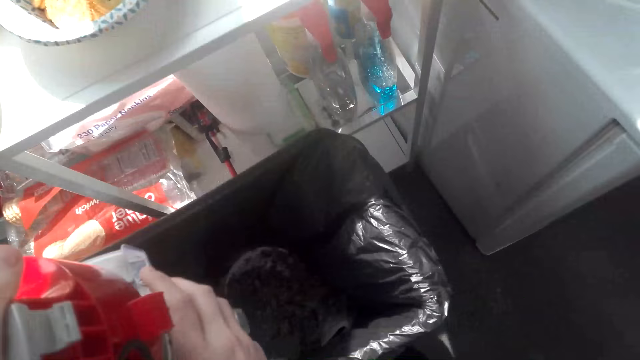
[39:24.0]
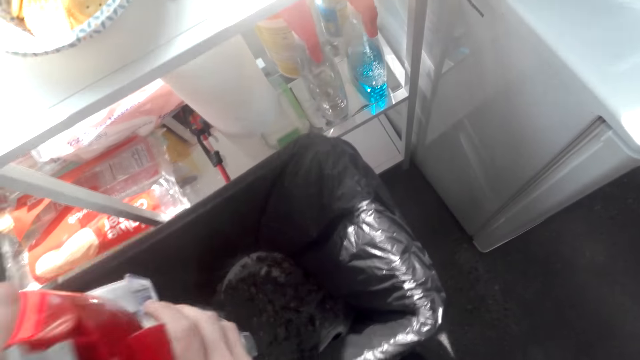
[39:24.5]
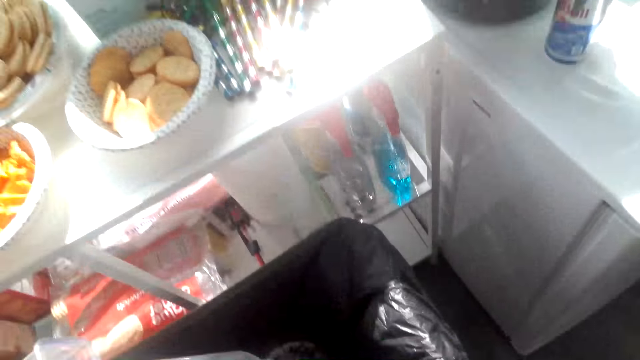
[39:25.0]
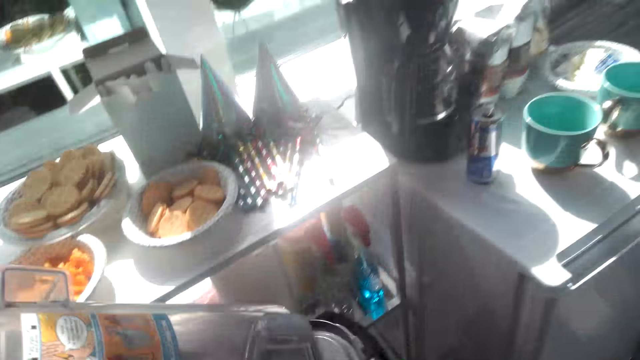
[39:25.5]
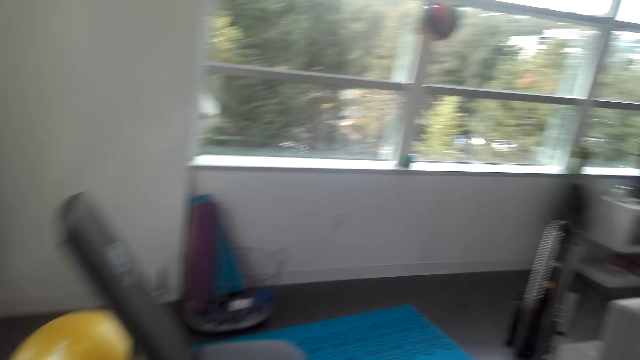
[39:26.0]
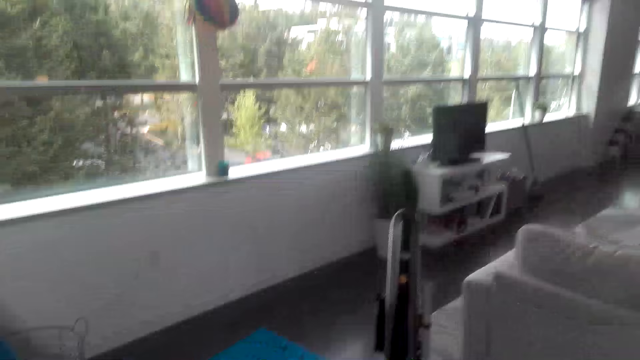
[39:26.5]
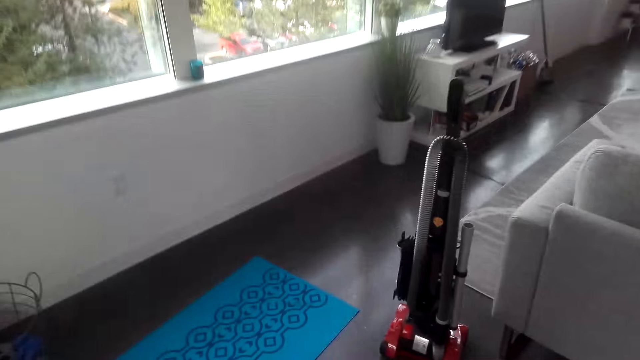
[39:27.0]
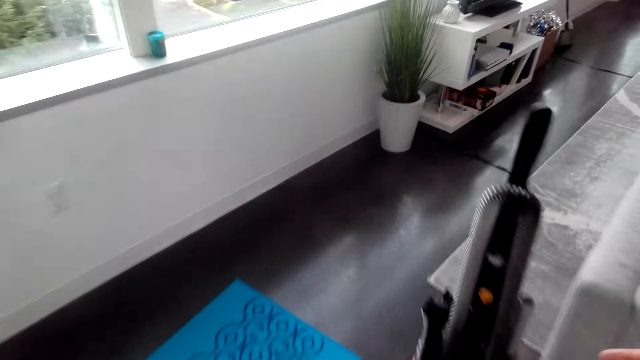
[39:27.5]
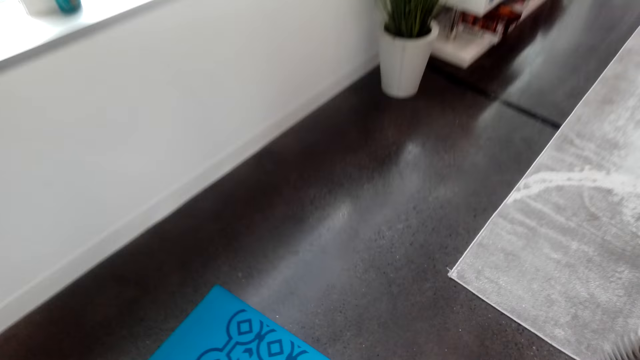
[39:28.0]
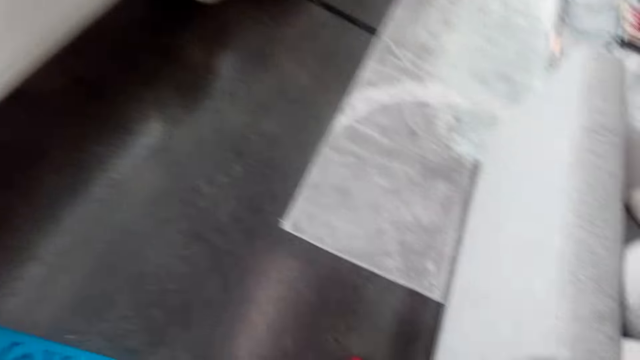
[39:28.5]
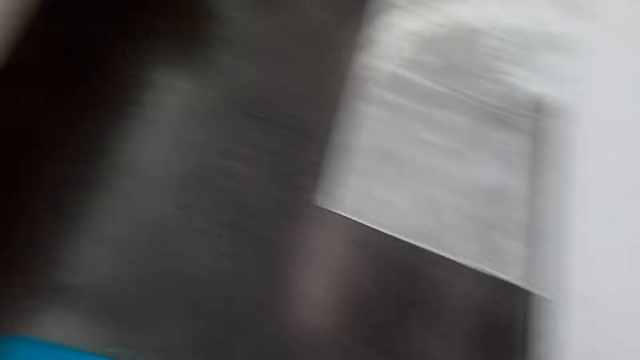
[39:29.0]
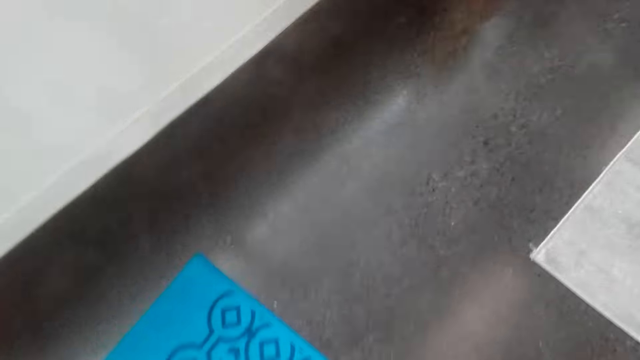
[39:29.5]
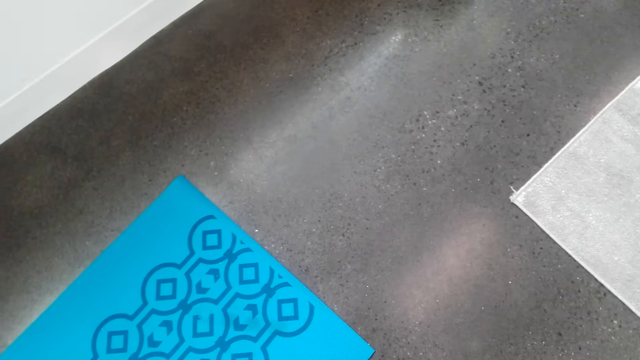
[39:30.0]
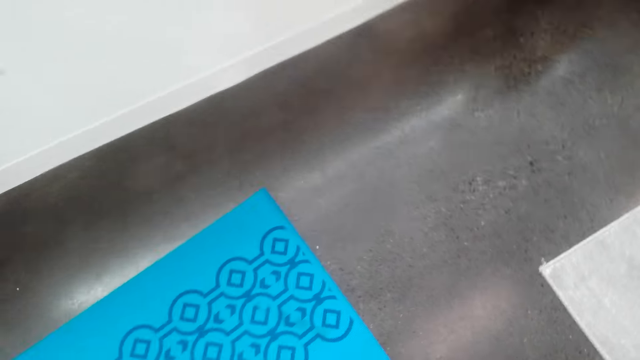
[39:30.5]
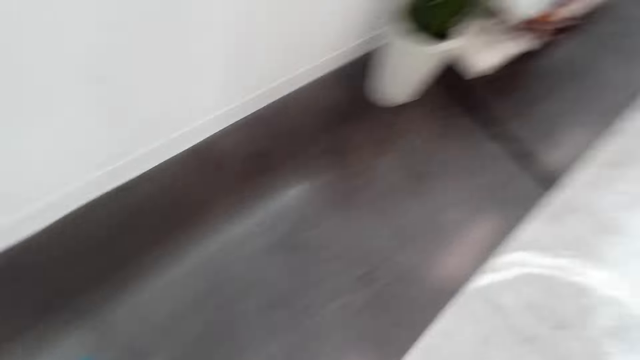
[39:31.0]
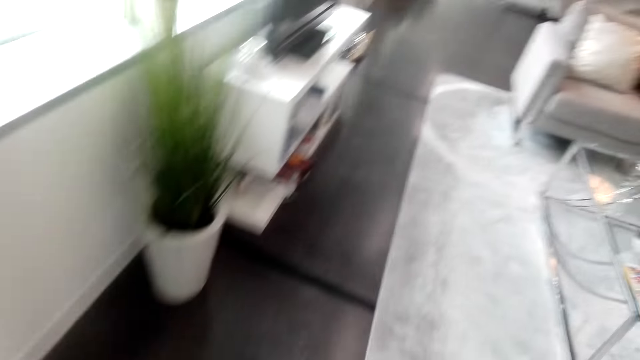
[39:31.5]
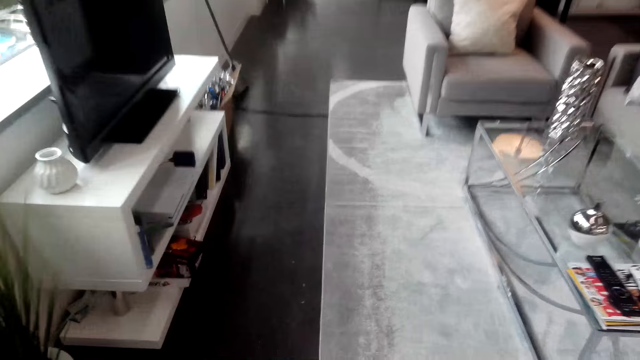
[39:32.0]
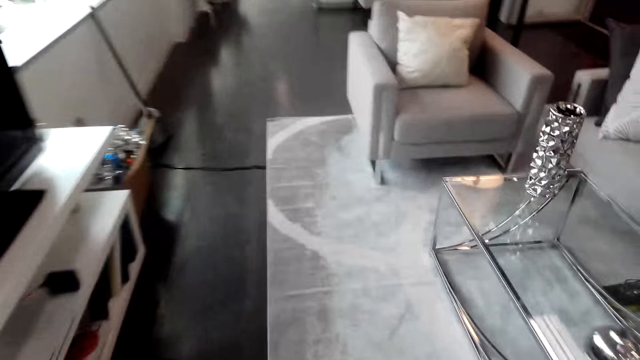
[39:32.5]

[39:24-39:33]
The camera wearer pours dirt in the dust bin. They walk around the room.

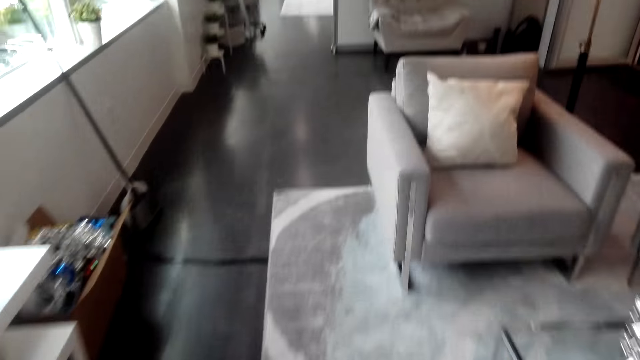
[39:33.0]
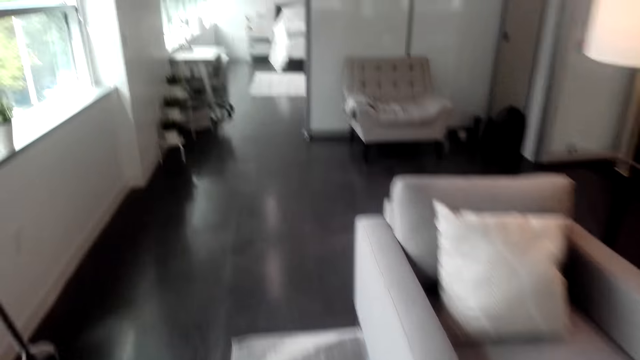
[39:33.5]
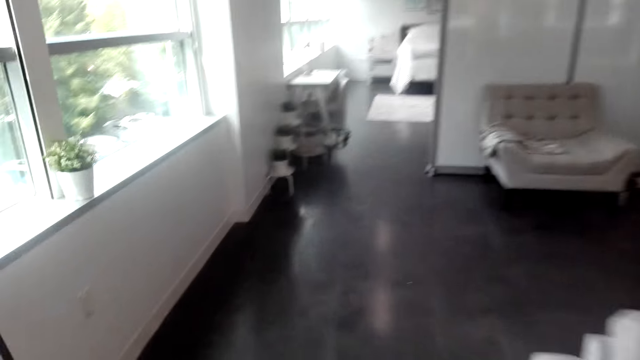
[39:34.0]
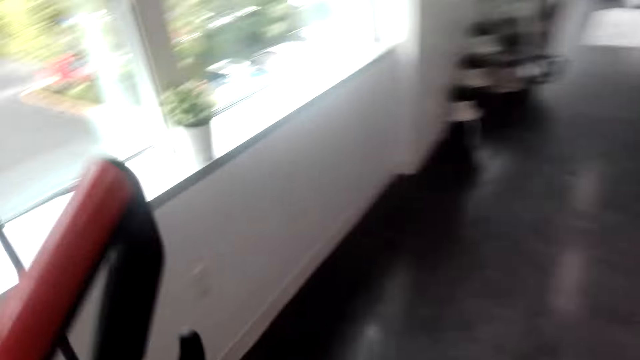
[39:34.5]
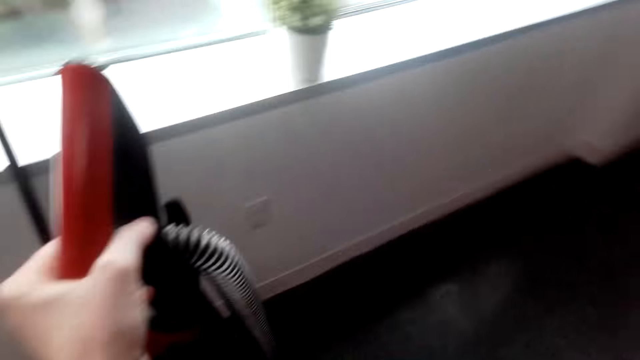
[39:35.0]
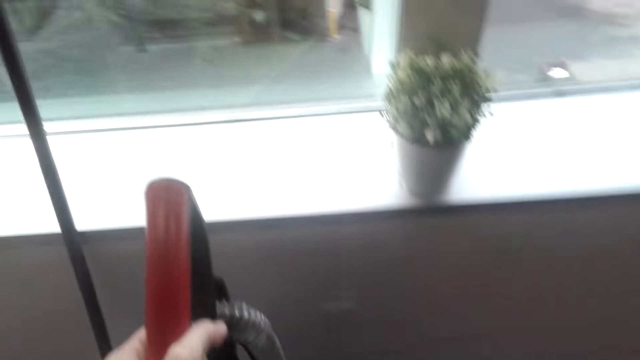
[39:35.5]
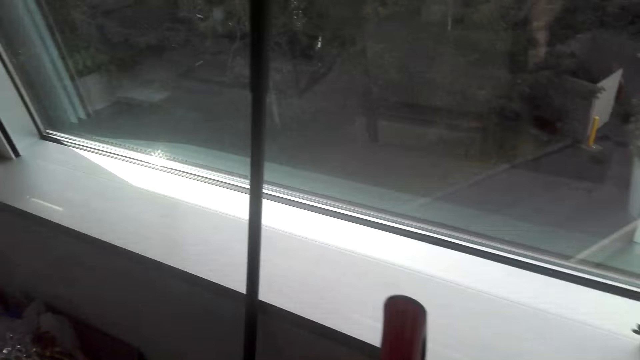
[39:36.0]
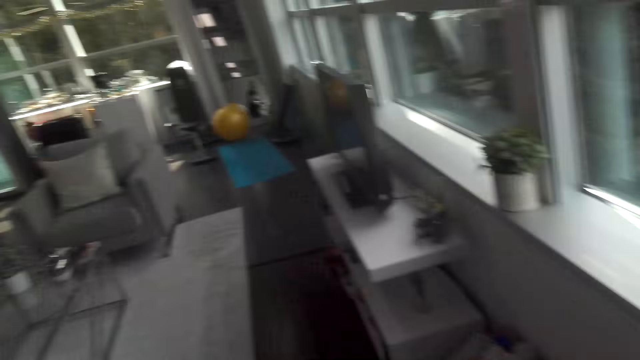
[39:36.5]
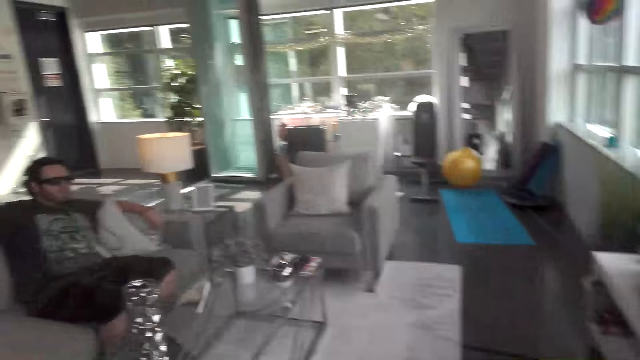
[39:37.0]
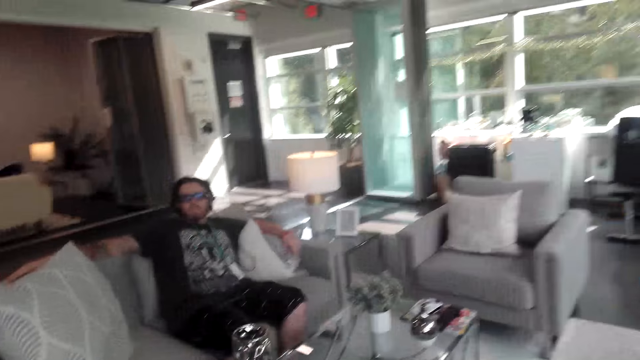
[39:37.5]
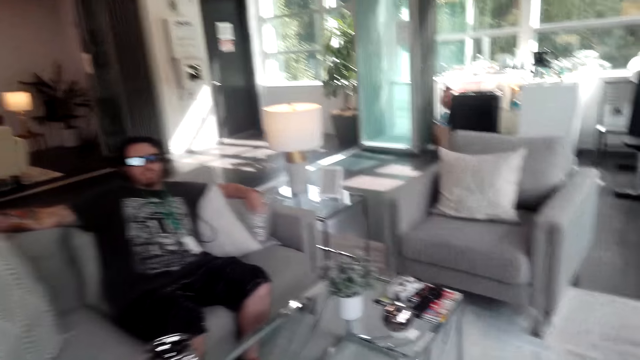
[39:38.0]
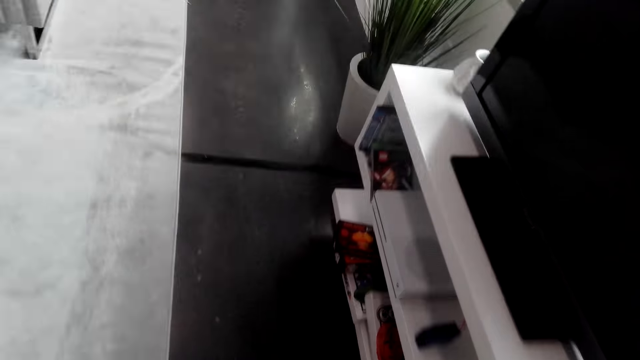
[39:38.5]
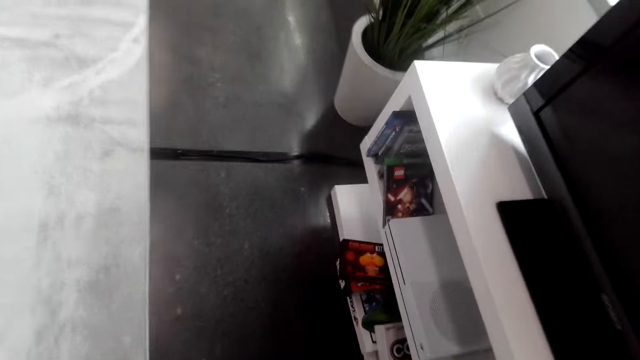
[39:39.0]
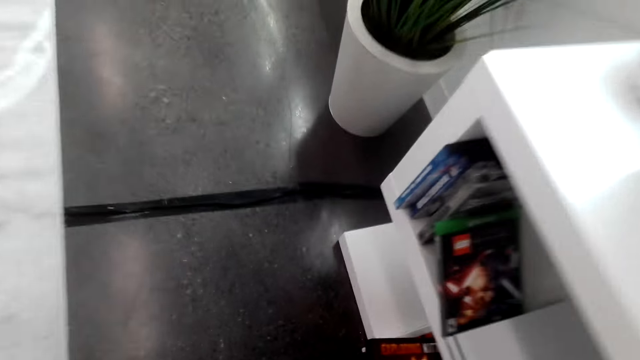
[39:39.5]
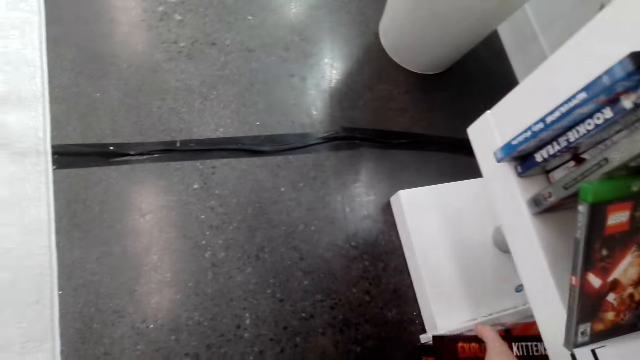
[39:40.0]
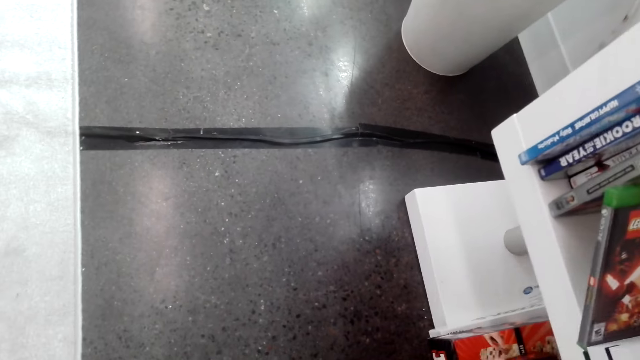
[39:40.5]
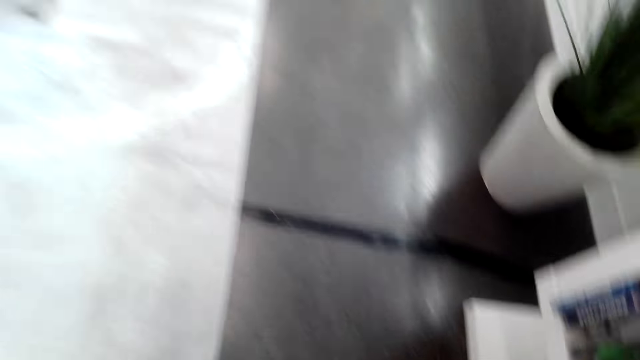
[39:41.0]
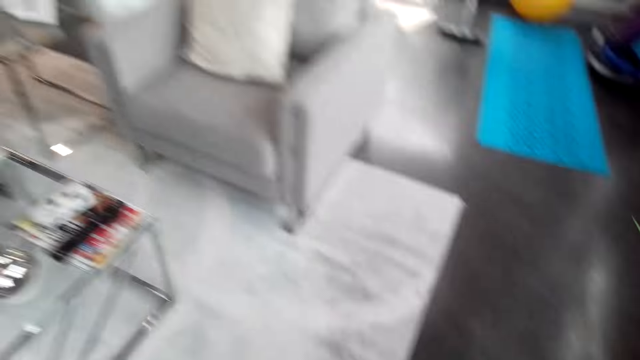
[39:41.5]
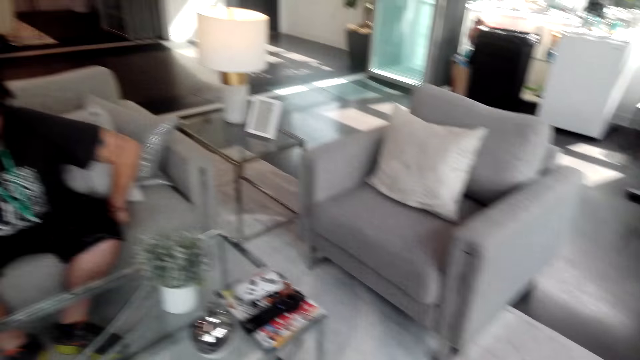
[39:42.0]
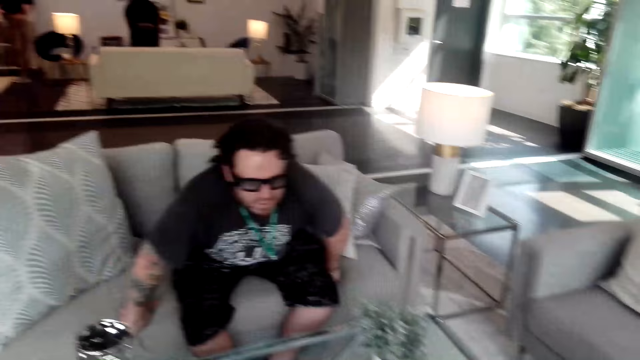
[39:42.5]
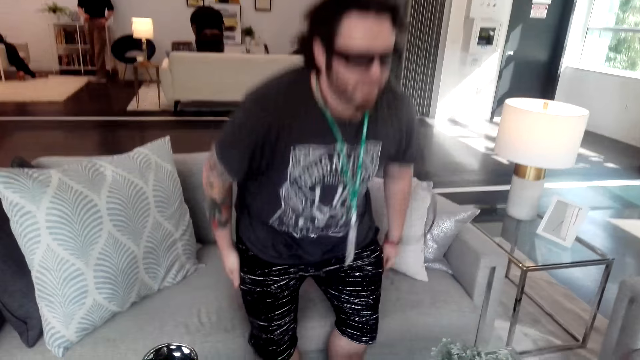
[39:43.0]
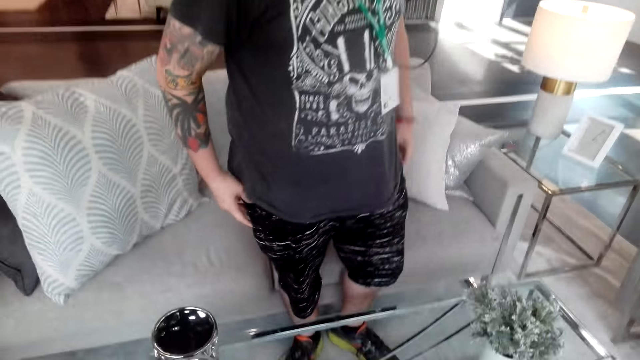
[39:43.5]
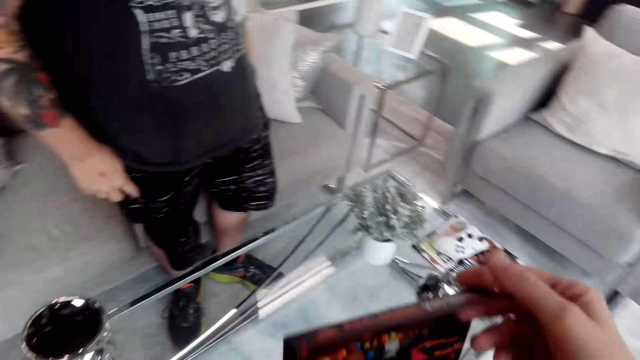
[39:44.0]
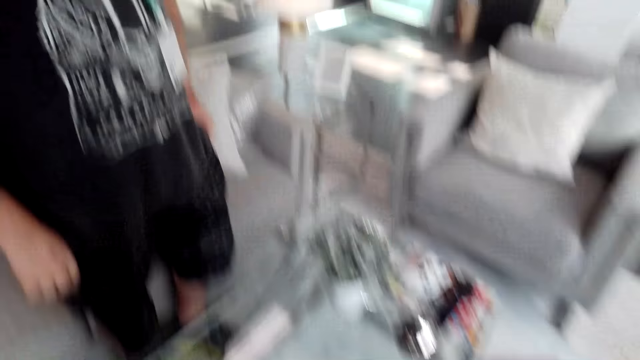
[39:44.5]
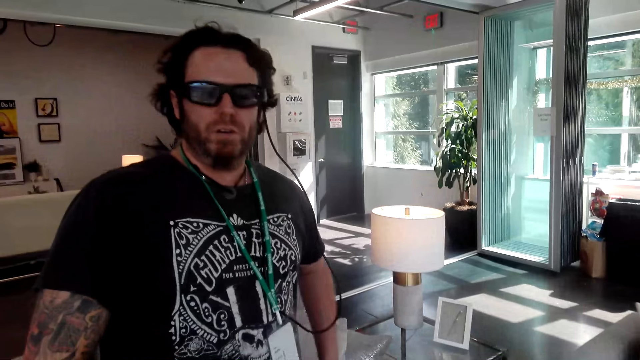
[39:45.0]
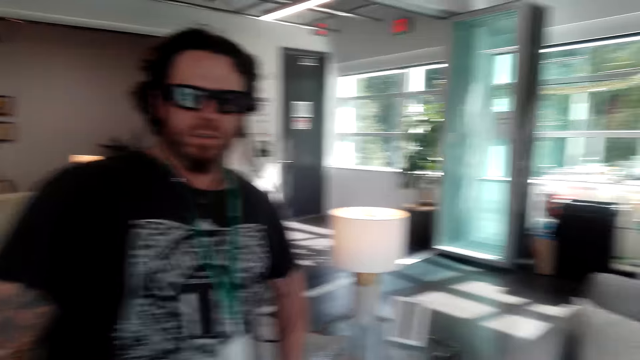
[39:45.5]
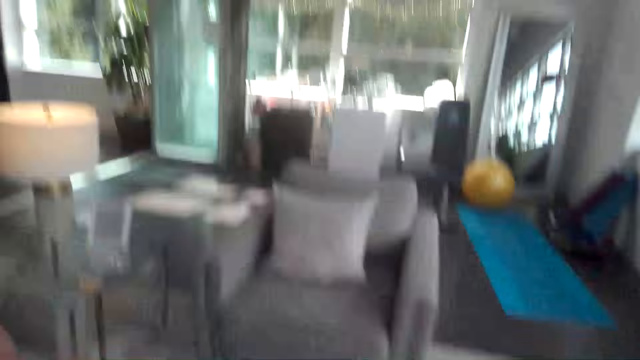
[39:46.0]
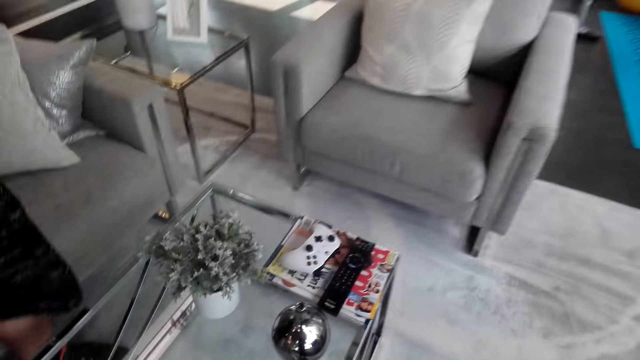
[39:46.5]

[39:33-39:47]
The camera wearer walks in the room. They put the vacuum cleaner down and walk around the room. A man stands from the chair.
